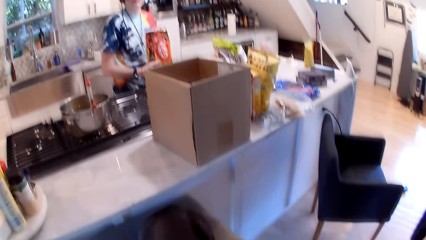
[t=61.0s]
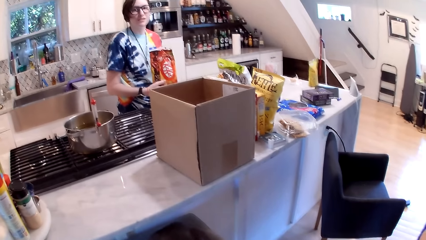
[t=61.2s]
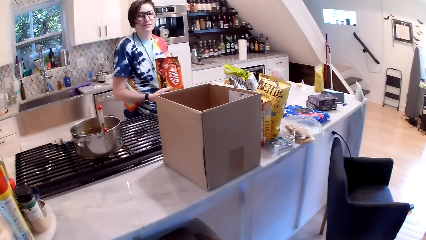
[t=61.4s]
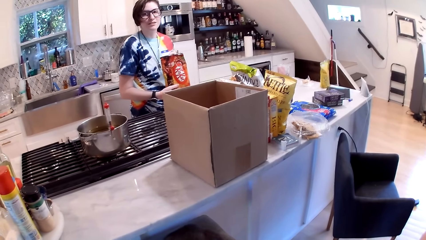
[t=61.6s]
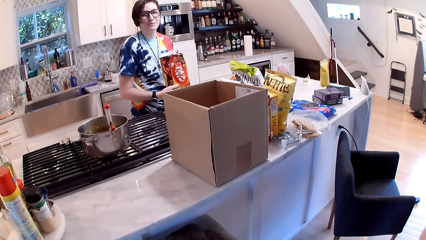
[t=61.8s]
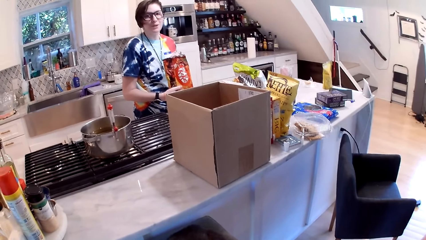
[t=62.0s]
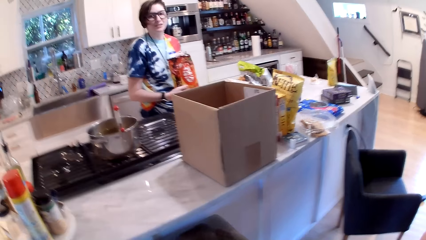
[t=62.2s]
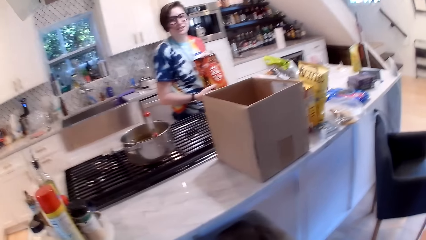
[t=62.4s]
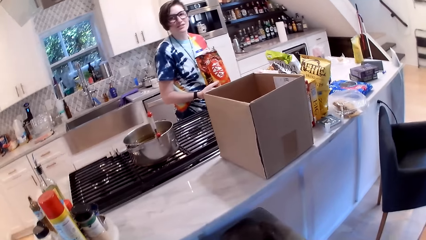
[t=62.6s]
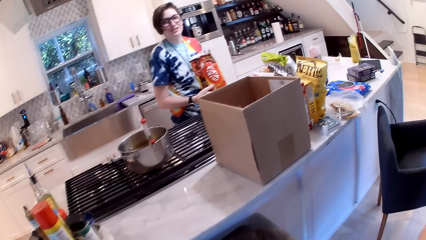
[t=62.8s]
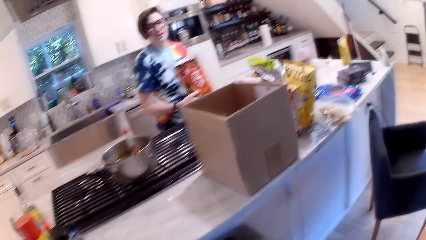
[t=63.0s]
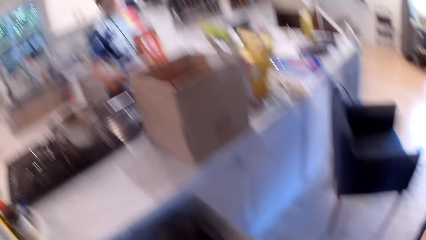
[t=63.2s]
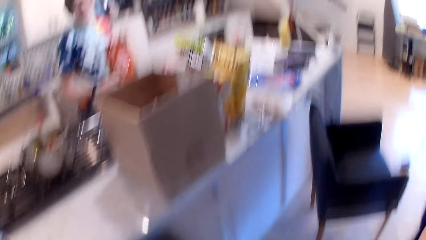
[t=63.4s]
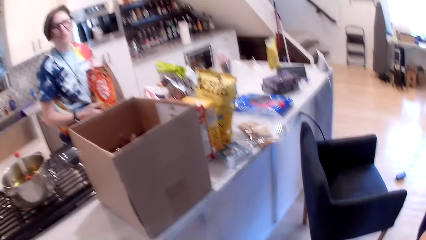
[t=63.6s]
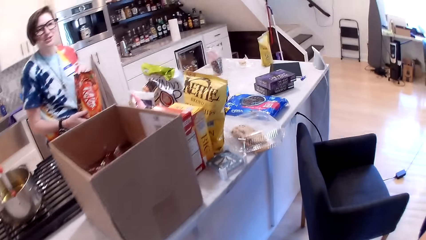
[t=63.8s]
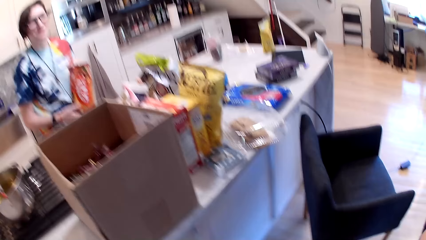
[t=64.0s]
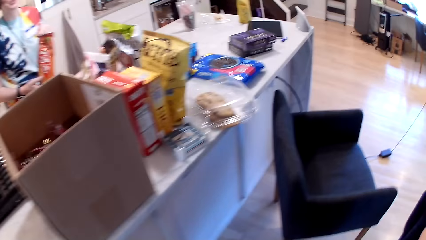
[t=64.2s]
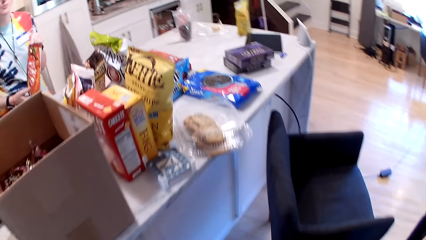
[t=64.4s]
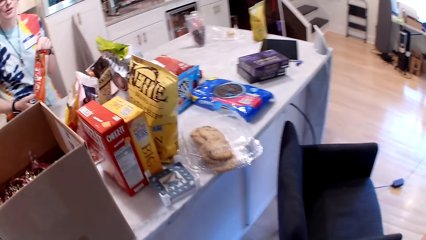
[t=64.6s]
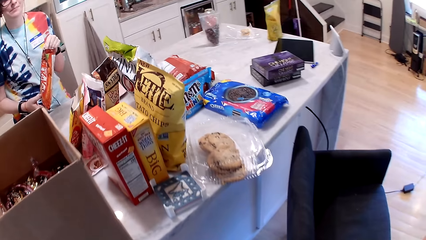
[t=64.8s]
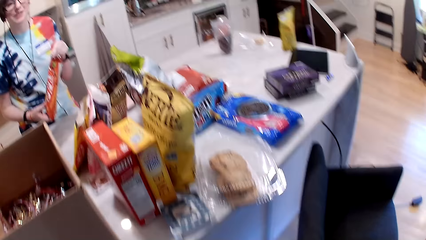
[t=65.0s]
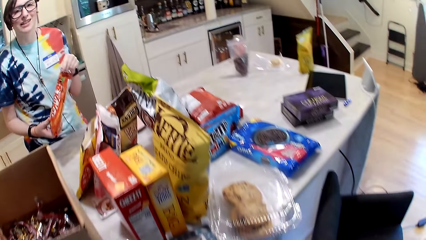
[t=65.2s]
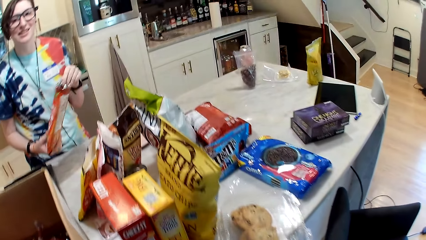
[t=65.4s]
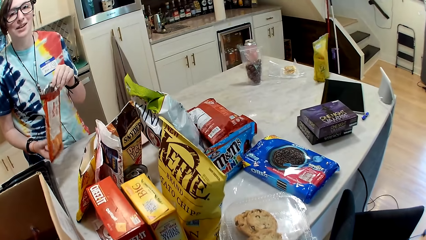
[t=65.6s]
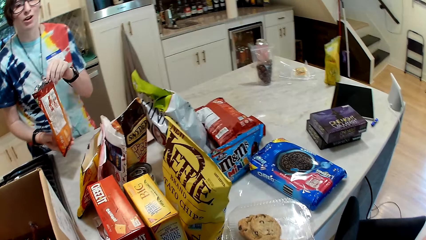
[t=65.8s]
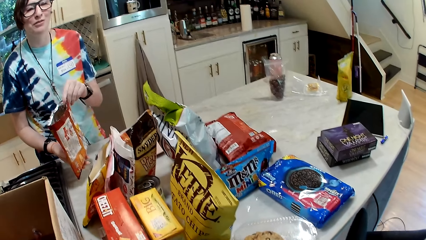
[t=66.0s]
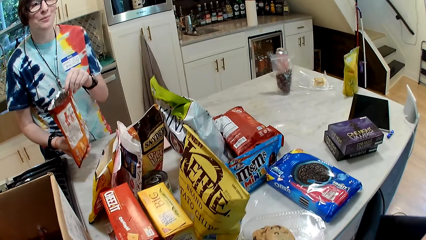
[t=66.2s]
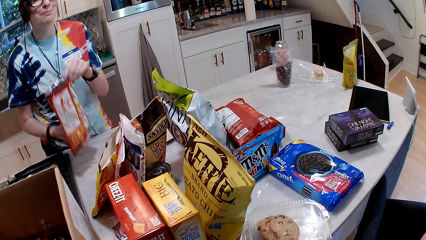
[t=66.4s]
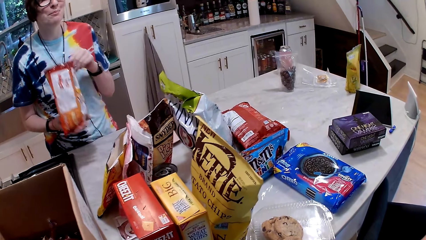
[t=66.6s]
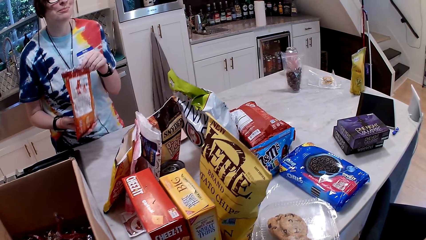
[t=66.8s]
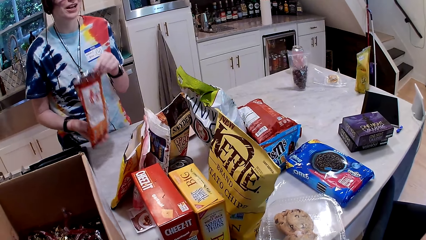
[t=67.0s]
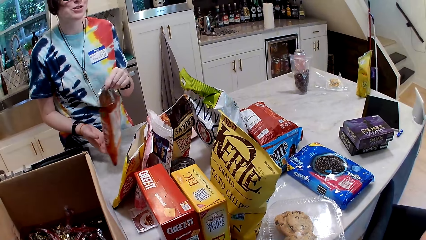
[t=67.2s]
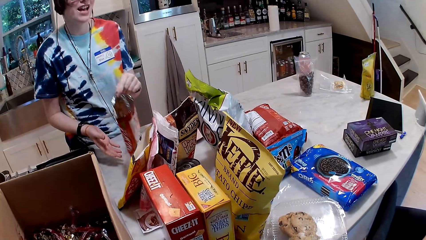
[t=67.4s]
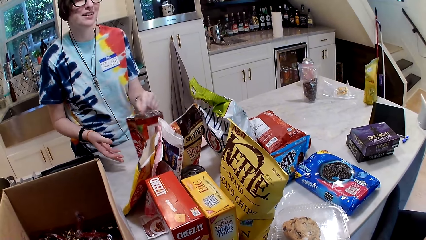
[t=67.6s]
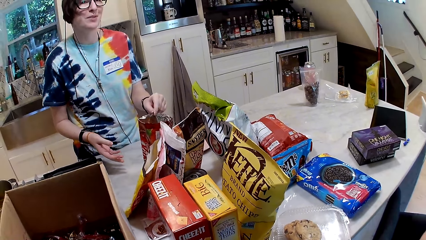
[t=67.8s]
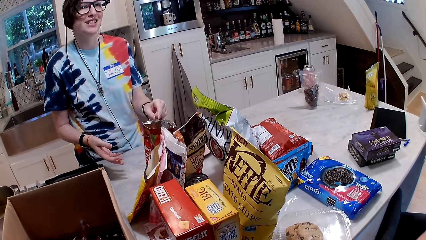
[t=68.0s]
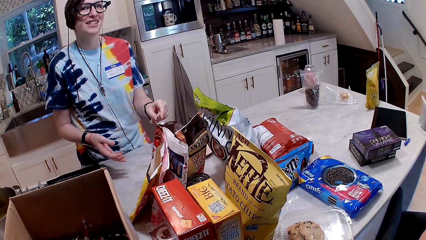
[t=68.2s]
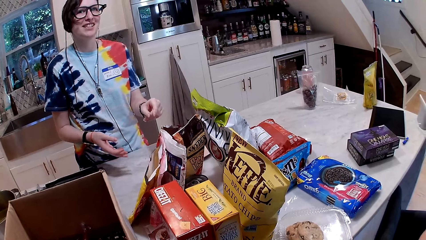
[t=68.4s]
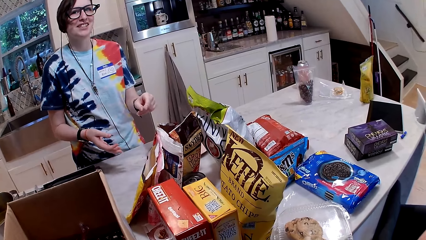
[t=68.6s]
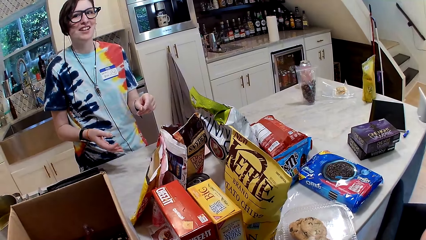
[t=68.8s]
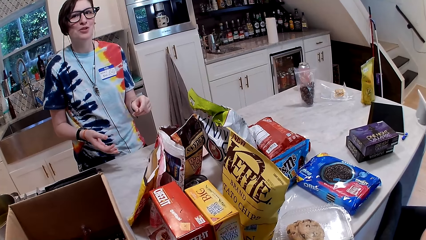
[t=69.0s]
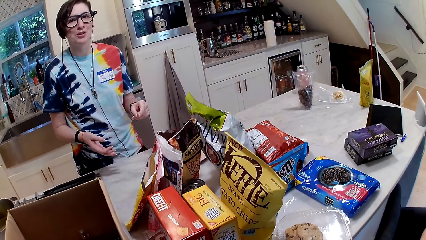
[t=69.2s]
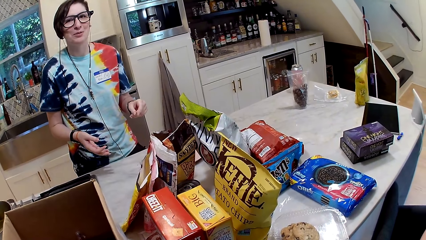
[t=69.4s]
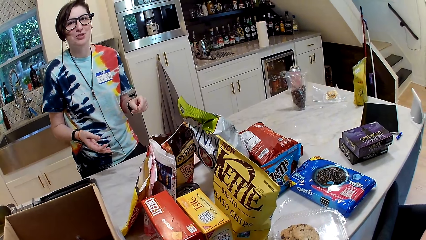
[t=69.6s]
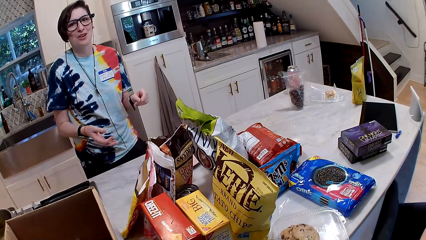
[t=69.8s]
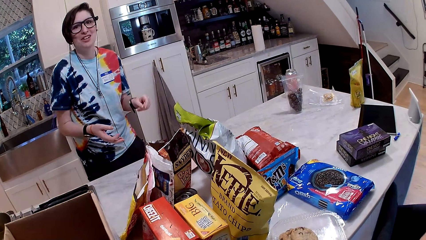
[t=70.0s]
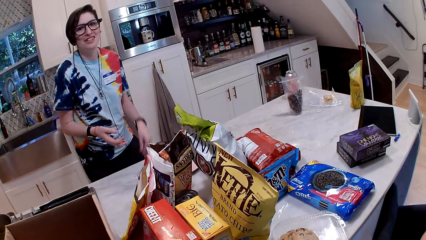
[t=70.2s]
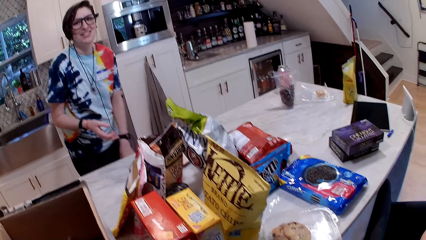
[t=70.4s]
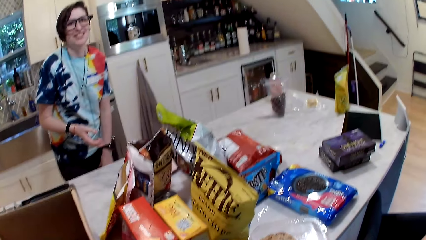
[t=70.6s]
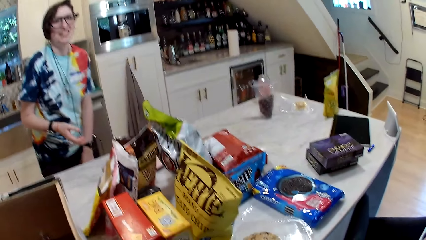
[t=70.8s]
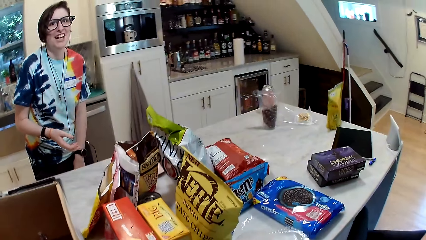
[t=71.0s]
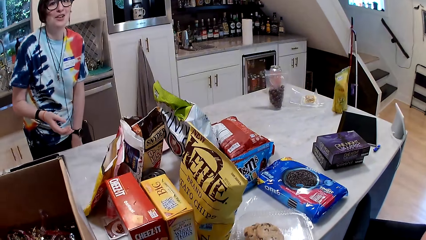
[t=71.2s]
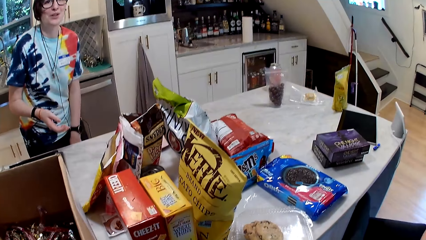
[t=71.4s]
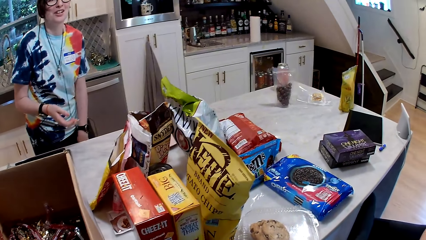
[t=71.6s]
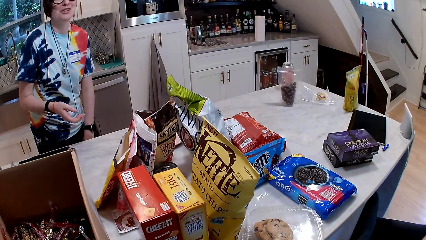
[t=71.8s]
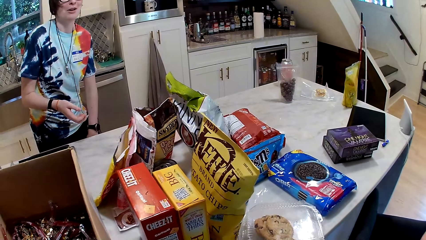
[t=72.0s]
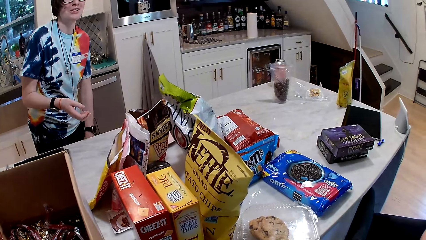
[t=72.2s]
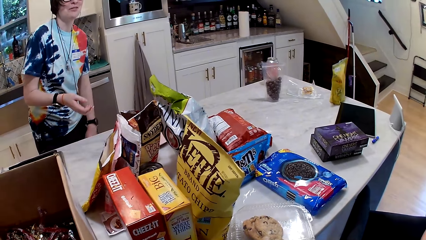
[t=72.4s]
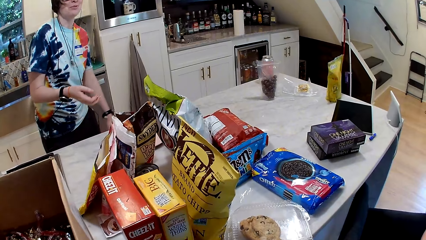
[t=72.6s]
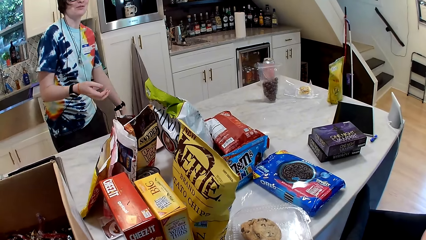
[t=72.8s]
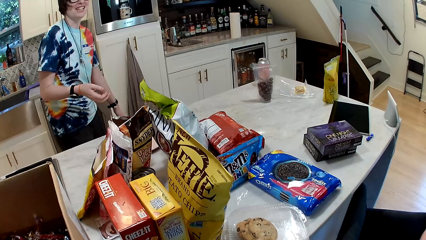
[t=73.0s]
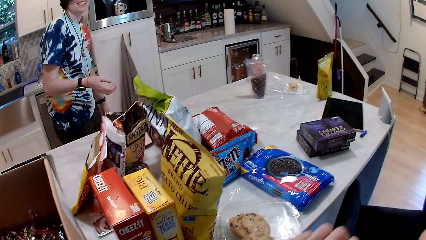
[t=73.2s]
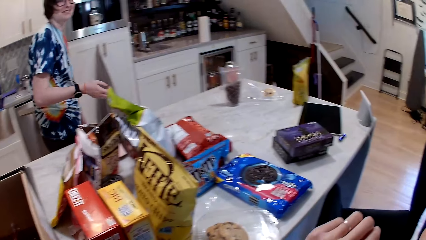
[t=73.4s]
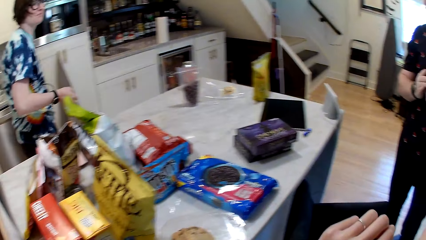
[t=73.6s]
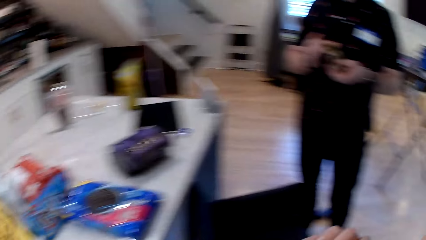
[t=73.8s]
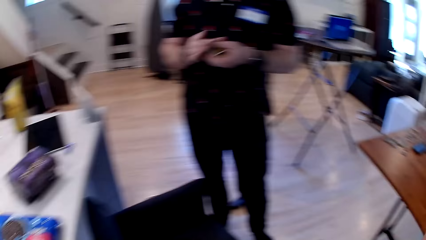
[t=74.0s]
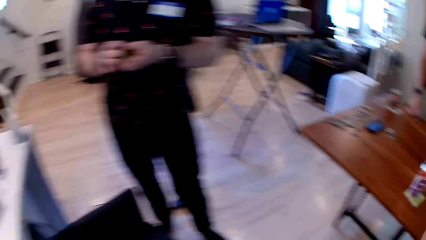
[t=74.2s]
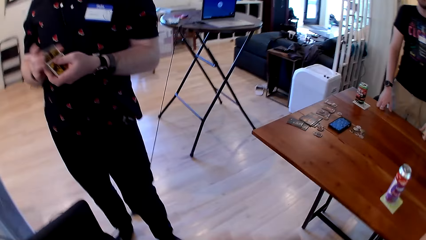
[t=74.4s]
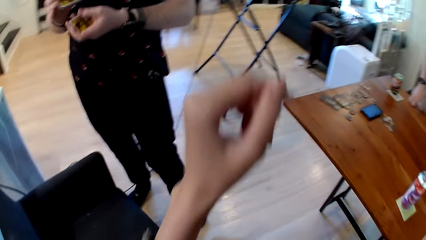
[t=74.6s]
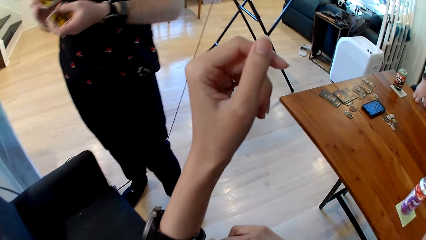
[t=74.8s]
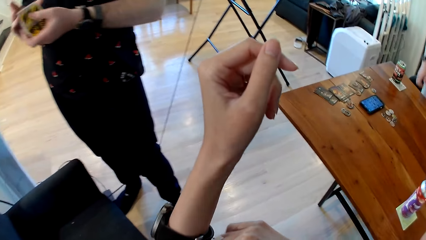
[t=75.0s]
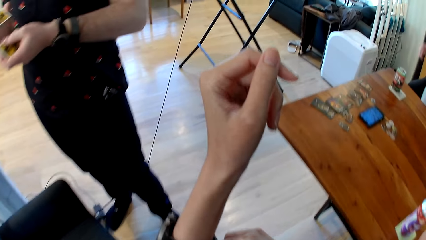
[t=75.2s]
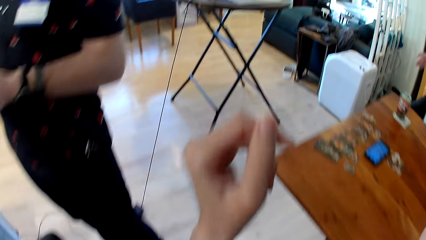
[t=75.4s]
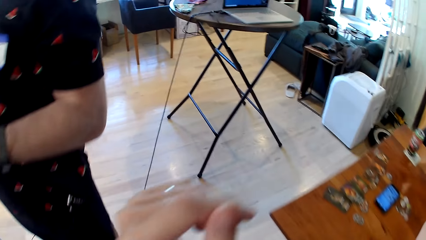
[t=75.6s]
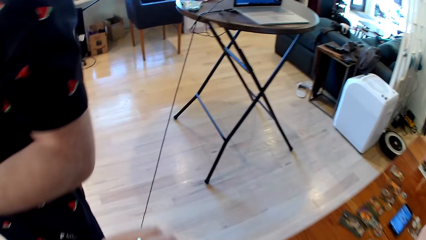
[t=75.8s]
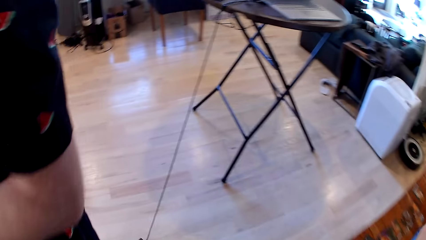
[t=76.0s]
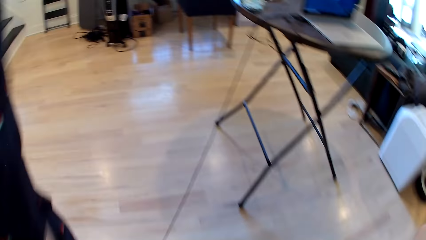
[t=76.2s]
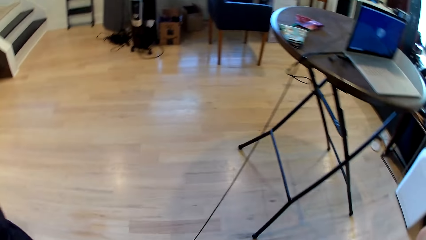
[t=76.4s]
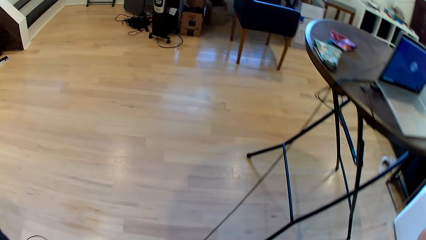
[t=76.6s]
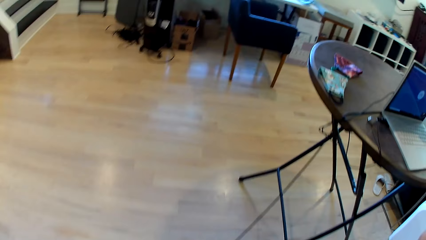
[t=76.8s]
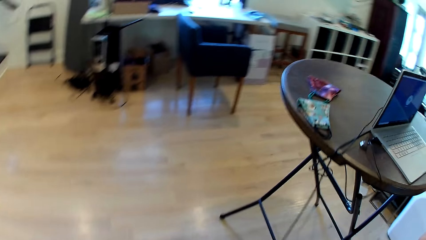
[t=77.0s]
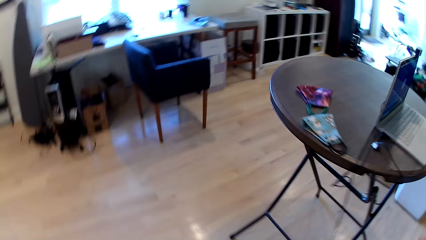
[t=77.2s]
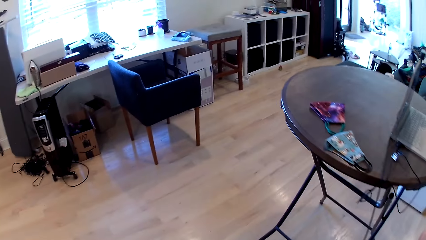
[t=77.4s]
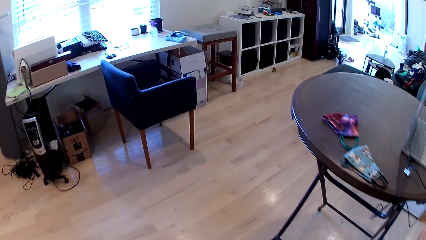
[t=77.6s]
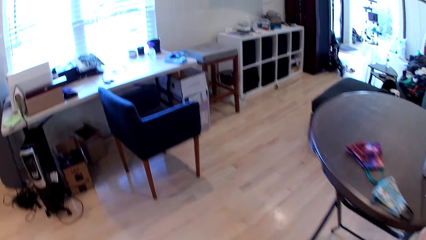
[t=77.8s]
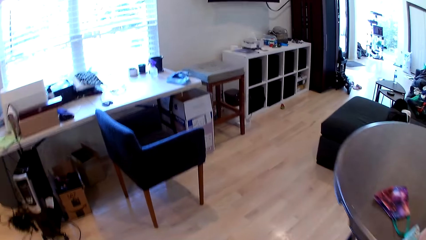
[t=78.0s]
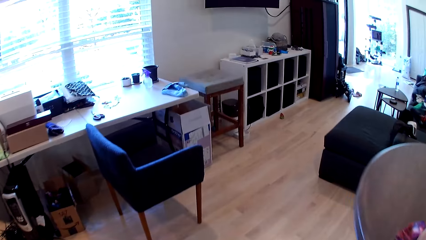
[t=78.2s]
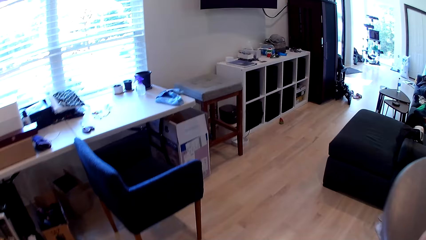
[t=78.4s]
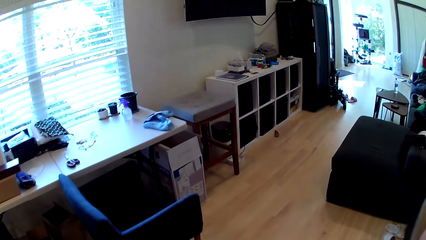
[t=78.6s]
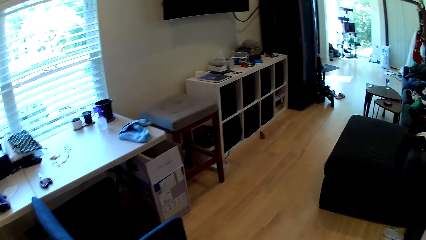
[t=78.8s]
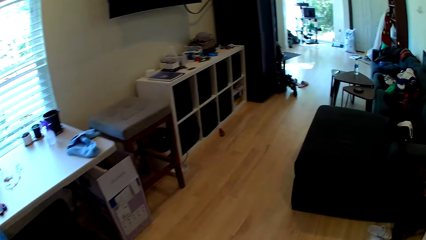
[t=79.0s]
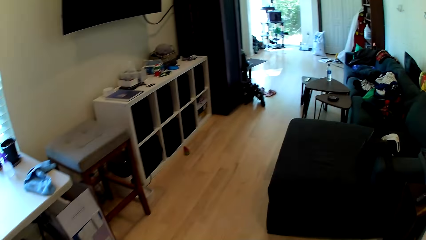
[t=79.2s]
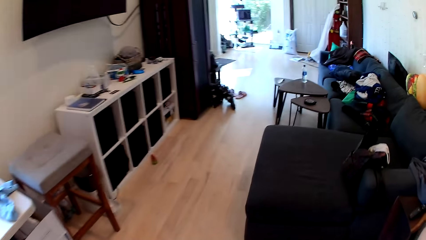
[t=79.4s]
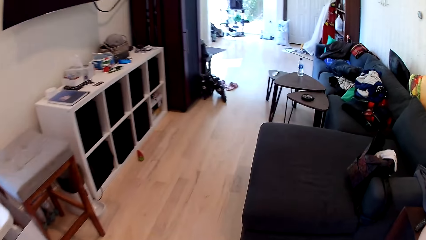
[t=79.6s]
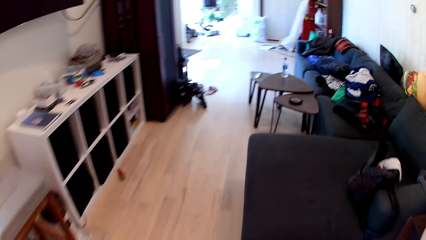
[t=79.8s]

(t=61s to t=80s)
The camera wearer interacts with a woman and moves closer to the woman. The woman holds the packet in the hand and places the bag of chocolates on the table with her left hand. The woman scratches the leg. A man shuffles a stack of cards in both hands. The woman walks away. The camera wearer turns to the right. She adjusts a wristwatch on her left hand with her right hand. She looks at the hands. She walks away.
